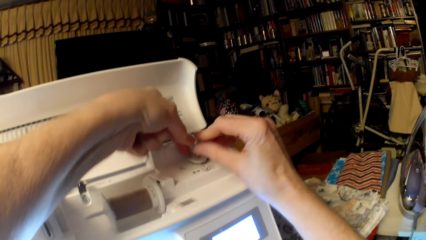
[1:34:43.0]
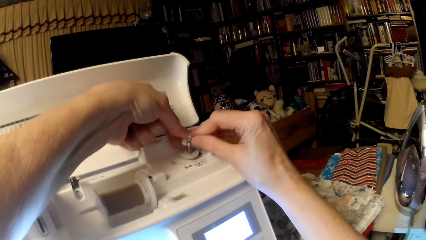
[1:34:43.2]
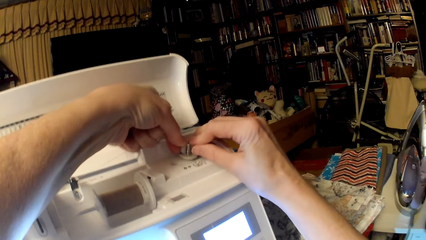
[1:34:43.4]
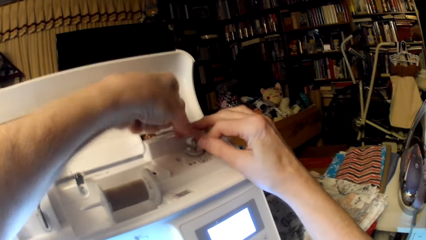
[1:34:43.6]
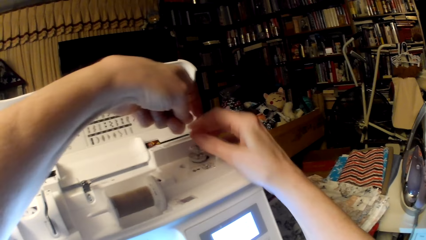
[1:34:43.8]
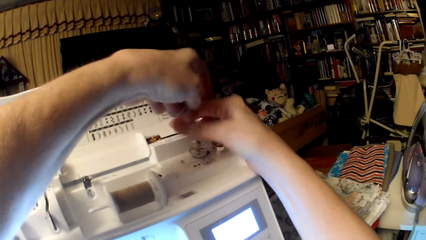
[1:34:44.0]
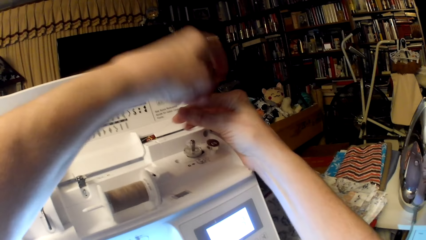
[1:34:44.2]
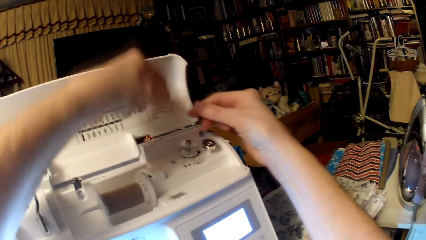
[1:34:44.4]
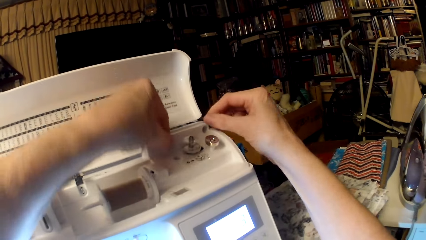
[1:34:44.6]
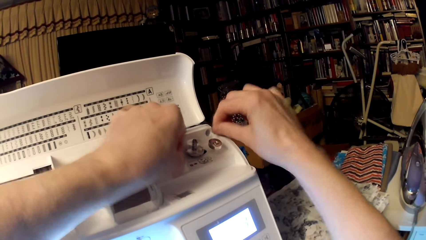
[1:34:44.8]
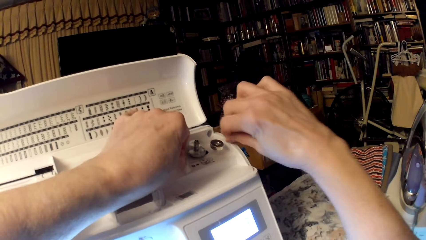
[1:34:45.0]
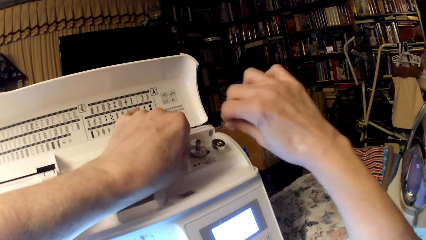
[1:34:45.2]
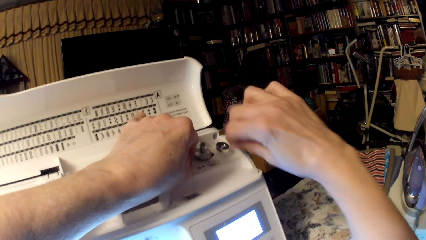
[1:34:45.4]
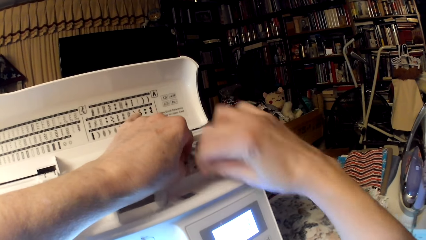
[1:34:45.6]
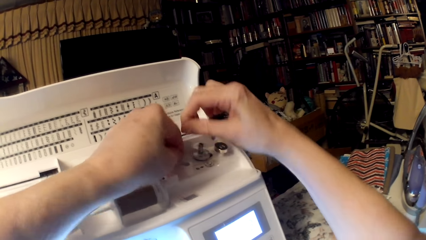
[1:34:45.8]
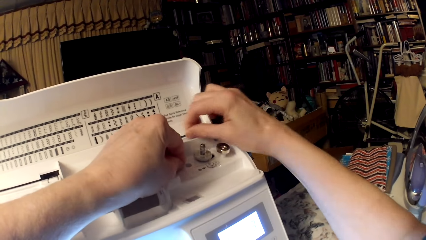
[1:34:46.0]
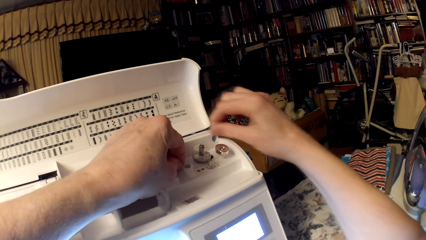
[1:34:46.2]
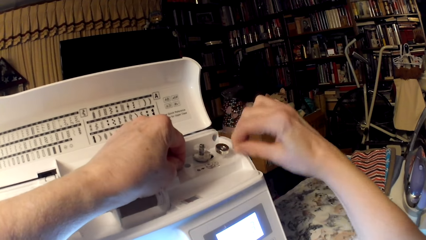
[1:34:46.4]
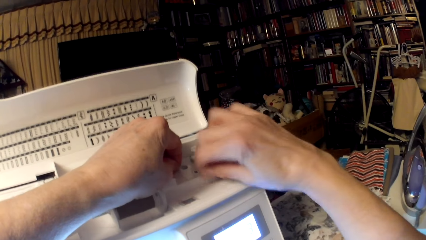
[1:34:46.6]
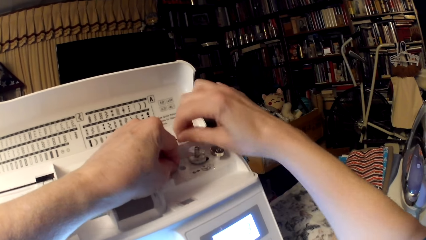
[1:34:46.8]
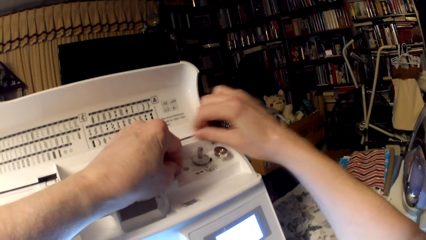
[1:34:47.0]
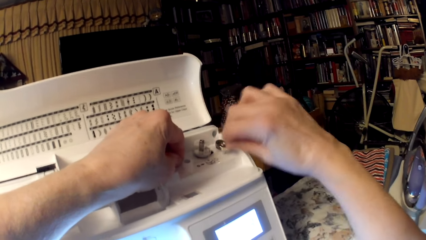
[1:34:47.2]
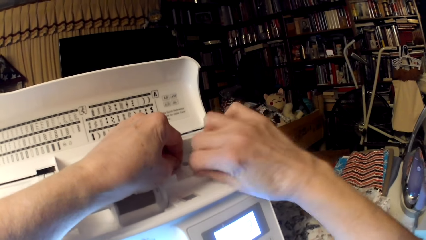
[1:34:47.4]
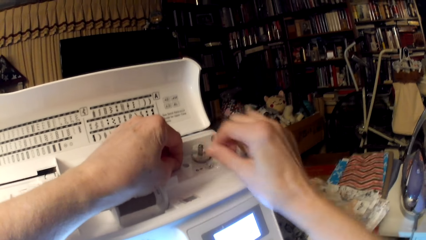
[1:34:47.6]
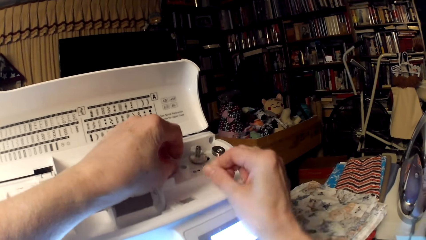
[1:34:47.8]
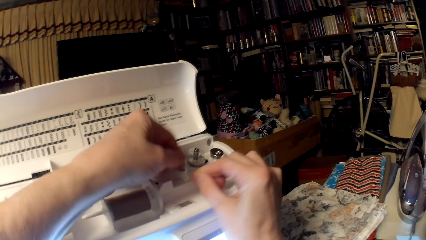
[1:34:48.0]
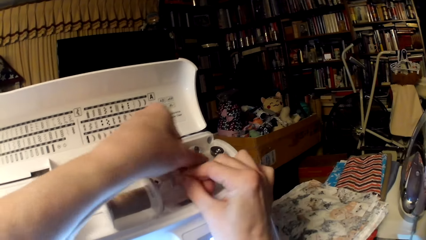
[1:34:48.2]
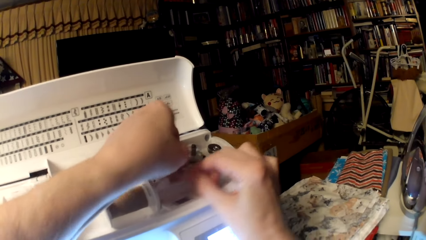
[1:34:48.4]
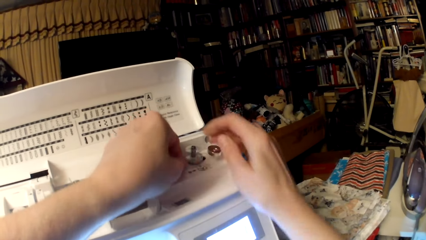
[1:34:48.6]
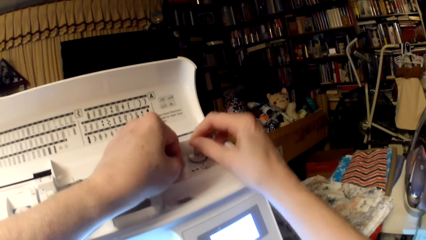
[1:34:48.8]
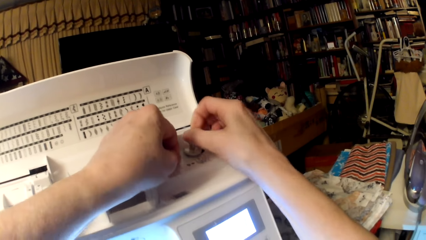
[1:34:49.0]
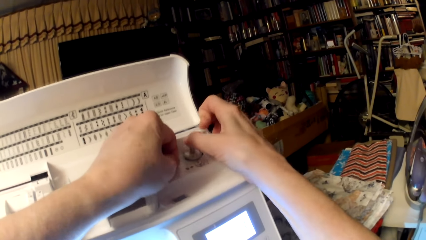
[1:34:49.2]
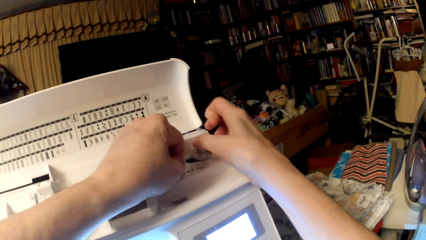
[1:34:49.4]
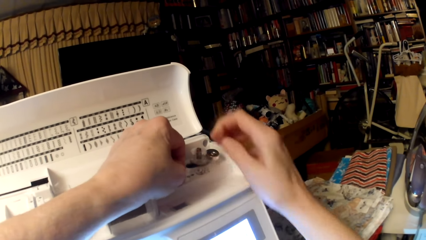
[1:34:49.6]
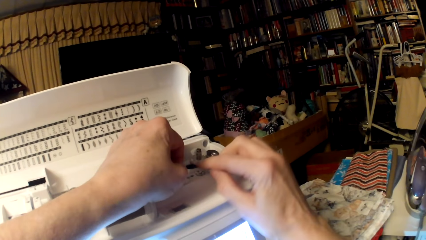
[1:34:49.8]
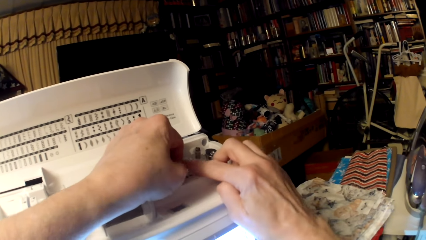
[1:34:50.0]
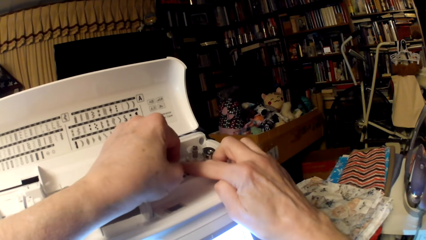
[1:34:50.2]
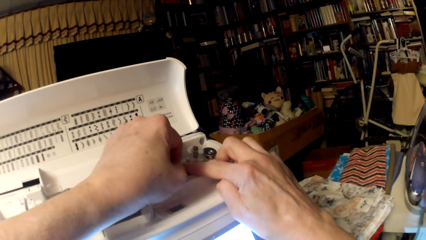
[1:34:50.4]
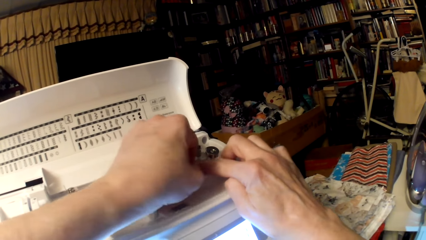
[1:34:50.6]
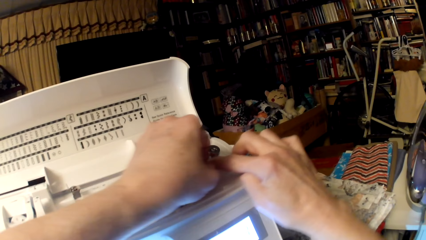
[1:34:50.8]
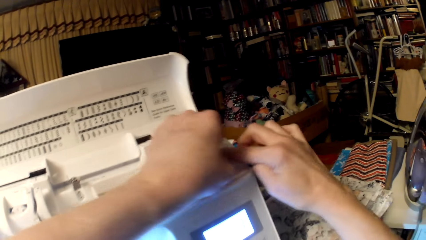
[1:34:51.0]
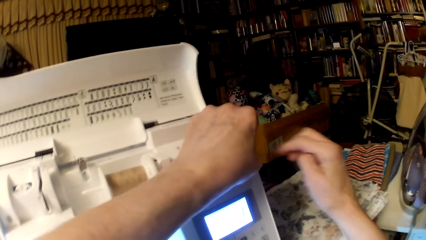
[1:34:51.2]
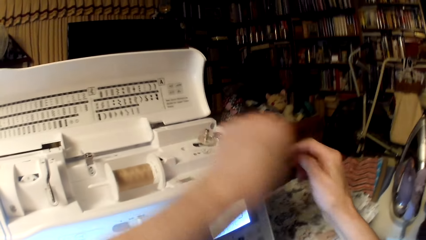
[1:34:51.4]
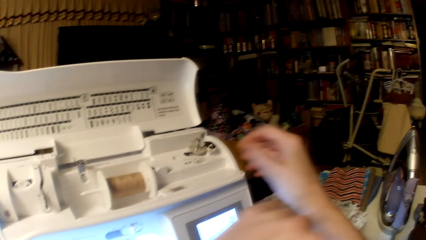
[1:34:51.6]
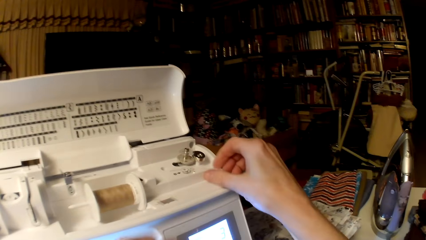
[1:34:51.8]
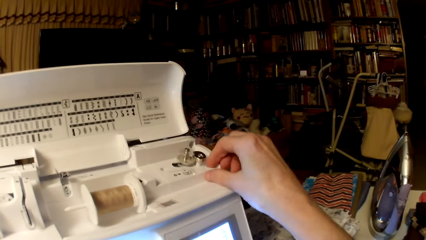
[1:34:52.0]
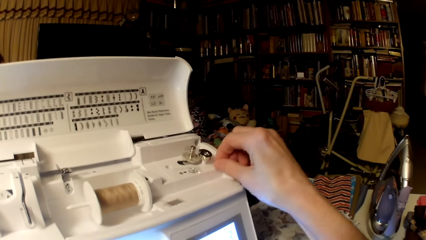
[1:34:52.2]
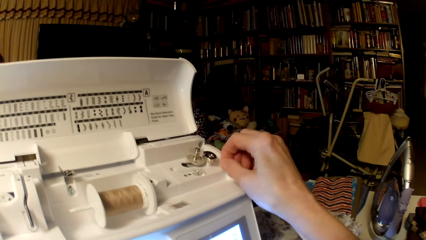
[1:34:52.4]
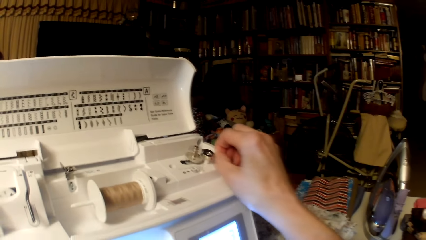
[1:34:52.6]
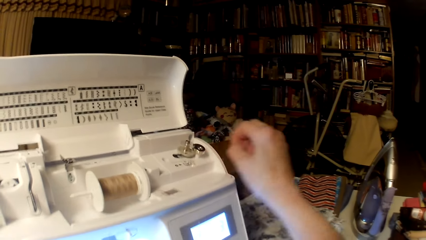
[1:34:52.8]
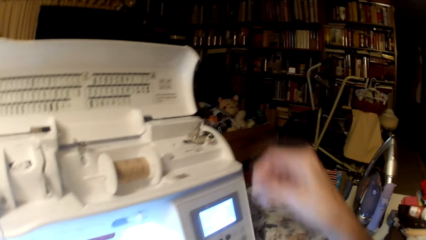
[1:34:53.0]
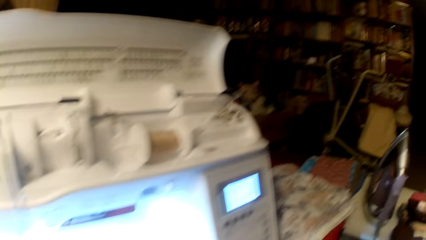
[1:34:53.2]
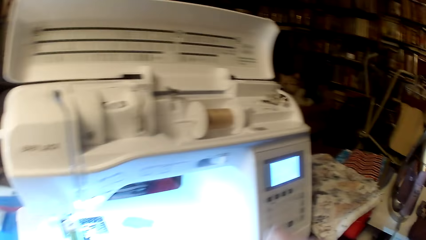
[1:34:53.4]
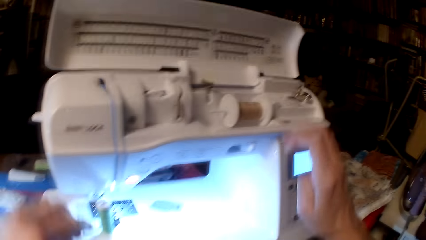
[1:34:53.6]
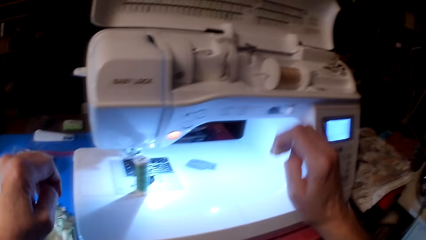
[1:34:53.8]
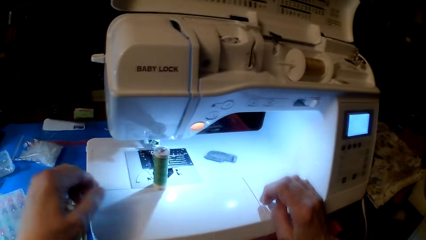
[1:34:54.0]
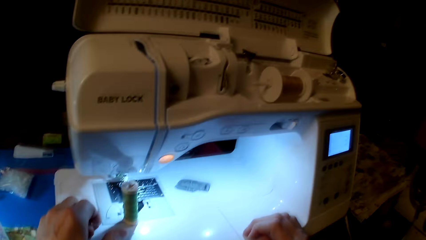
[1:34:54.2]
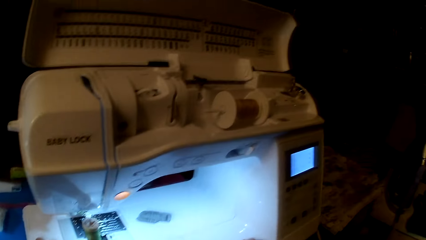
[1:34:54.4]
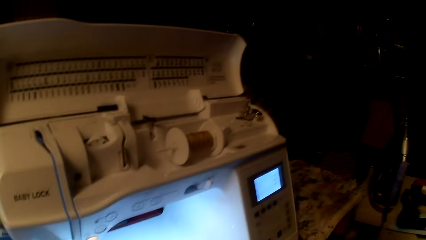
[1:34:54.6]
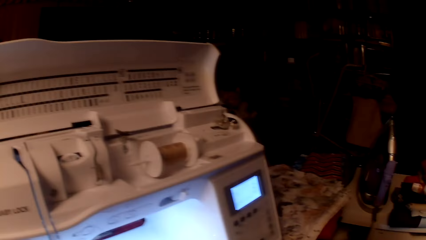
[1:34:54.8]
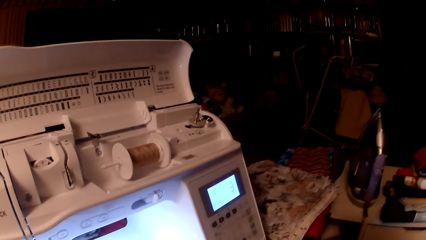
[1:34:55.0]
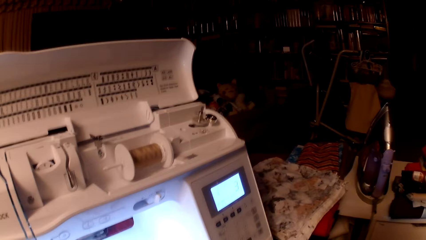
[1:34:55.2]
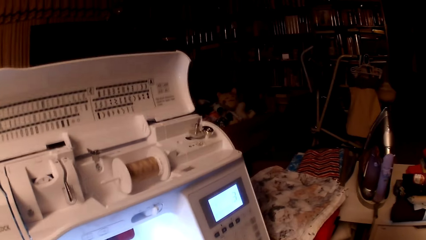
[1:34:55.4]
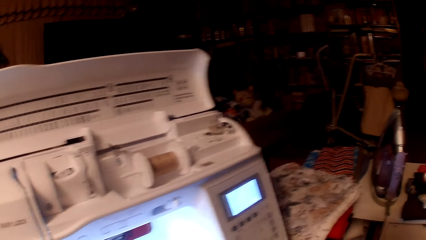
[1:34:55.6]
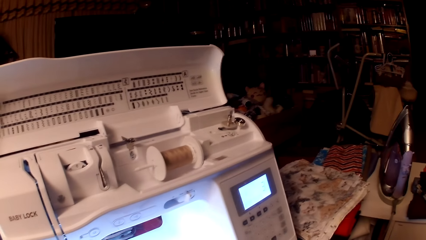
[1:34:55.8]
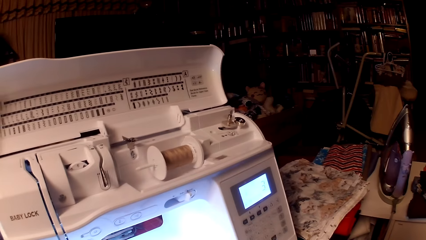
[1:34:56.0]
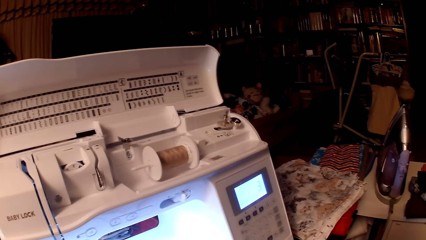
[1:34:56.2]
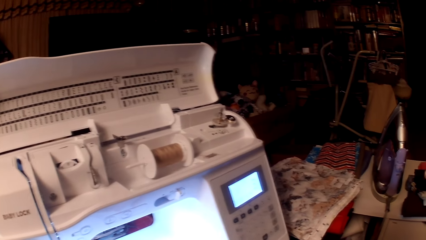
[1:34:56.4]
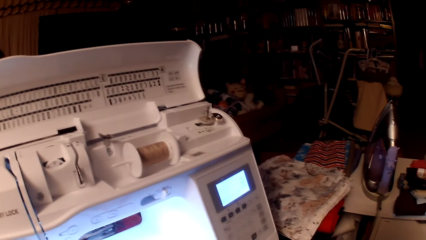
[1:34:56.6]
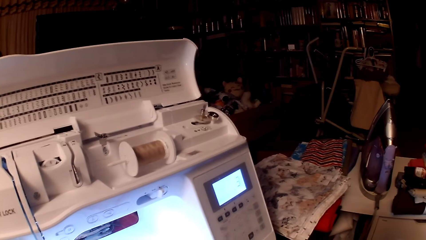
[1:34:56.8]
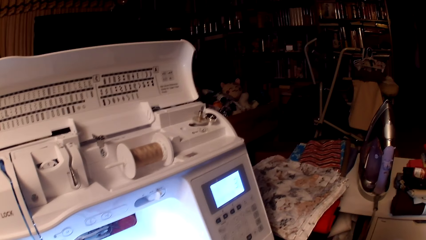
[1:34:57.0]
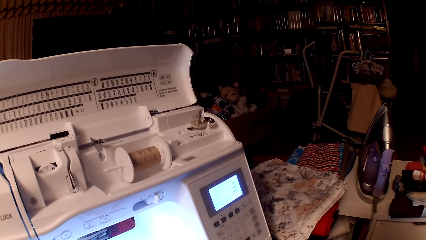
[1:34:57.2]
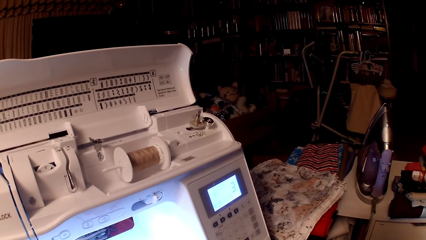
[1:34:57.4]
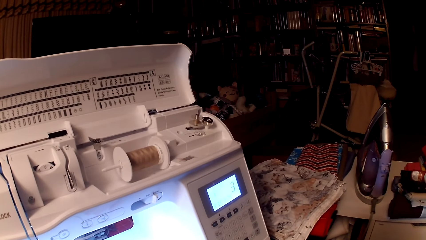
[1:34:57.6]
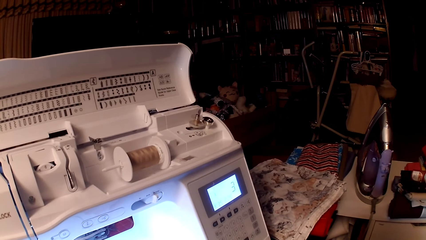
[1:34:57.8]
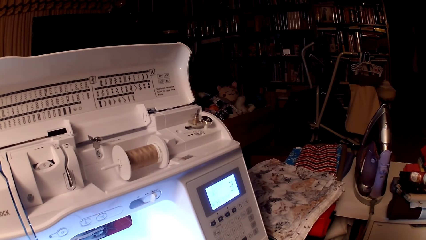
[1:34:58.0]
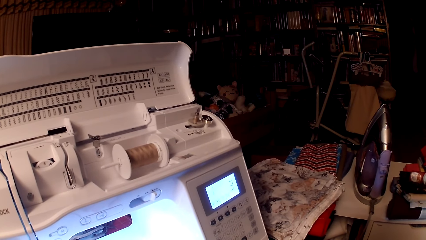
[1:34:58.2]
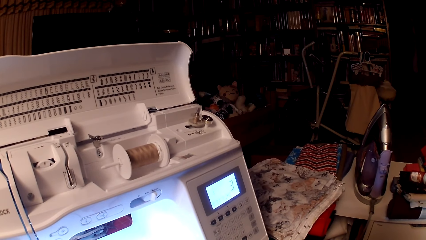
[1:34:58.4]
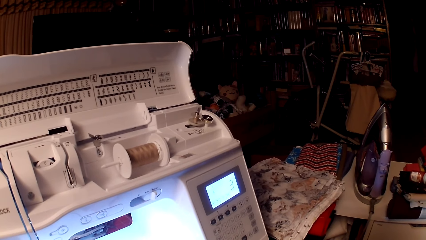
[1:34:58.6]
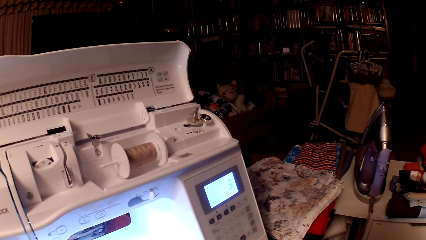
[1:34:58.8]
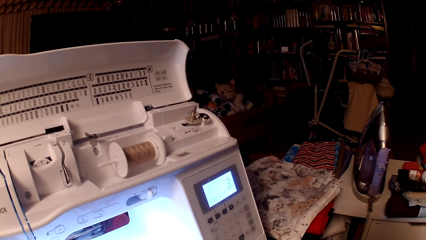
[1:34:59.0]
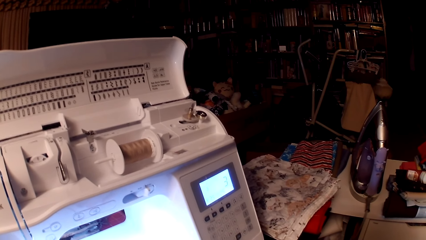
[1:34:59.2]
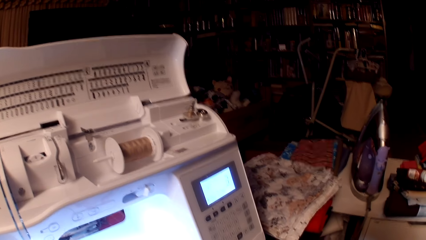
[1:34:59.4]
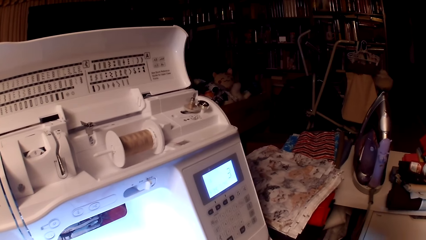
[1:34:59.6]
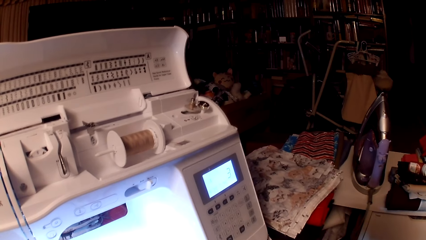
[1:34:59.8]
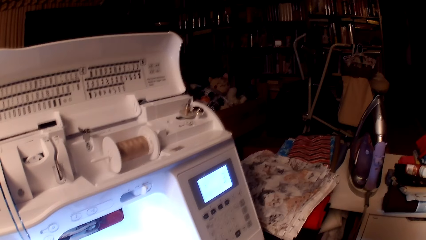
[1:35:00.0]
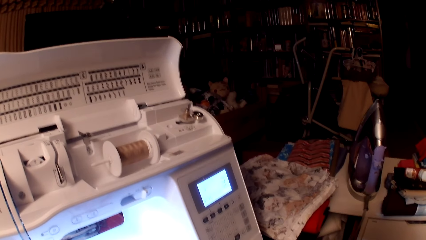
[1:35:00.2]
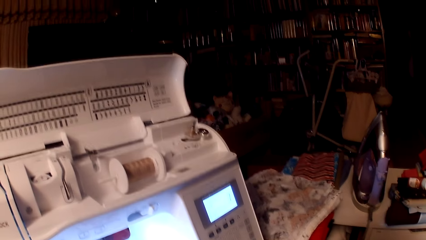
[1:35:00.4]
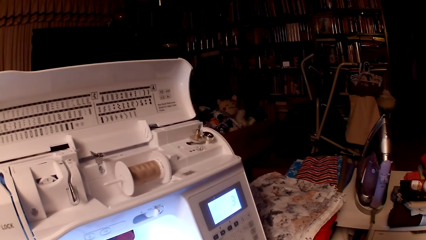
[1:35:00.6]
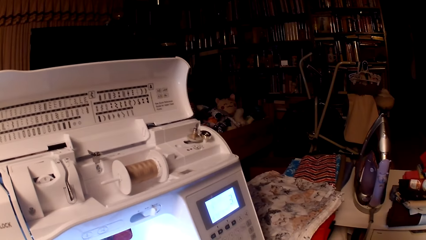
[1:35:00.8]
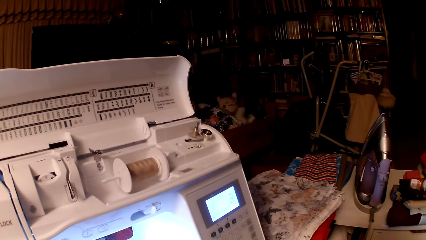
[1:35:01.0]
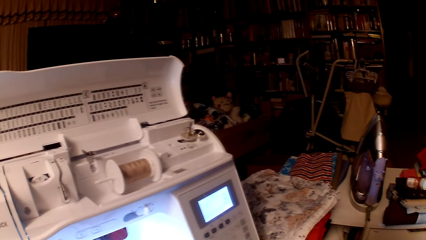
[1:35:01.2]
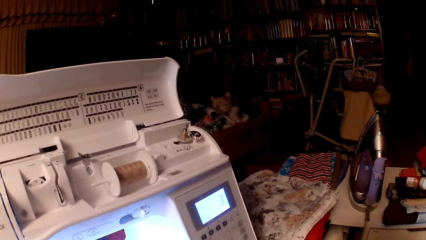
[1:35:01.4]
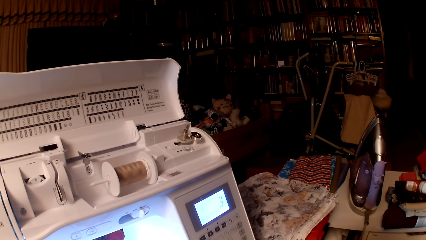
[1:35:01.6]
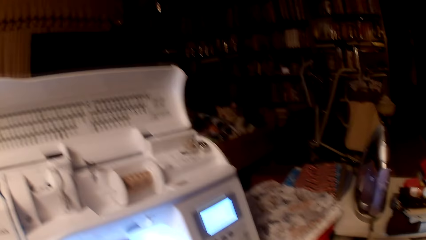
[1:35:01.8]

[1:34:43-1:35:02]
The camera wearer wraps thread on the bobbin winder spindle. They wrap the thread on the bobbin winder spindle again. They move the bobbin winder spindle. They cut the thread. They test the machine.
